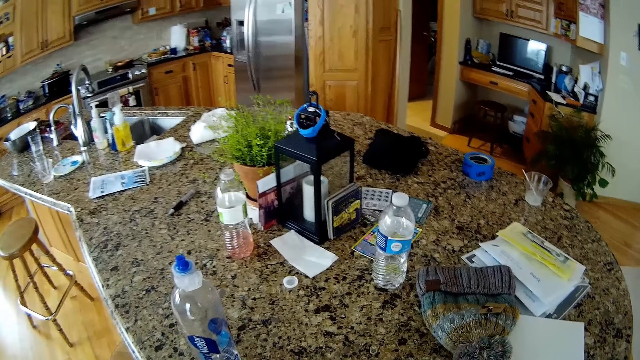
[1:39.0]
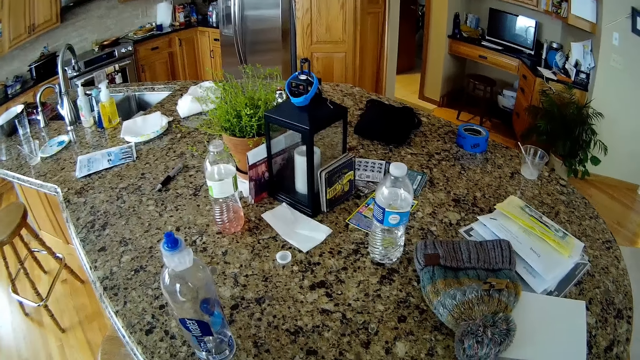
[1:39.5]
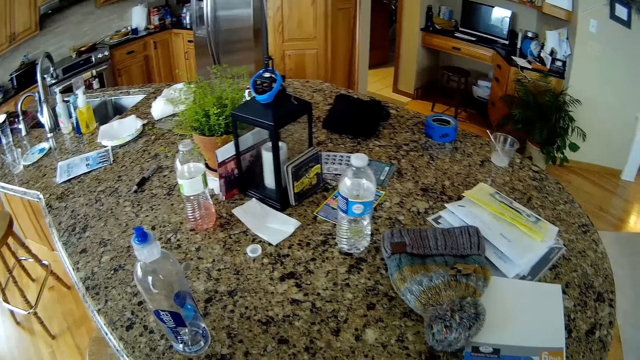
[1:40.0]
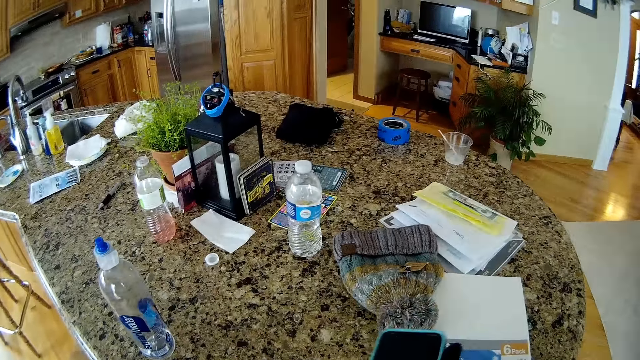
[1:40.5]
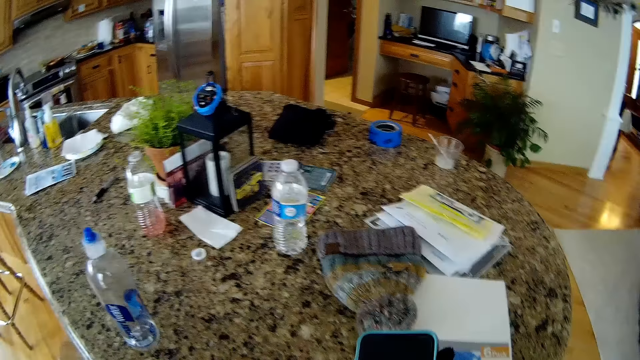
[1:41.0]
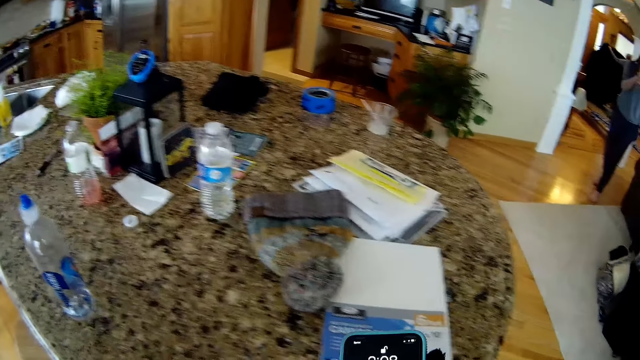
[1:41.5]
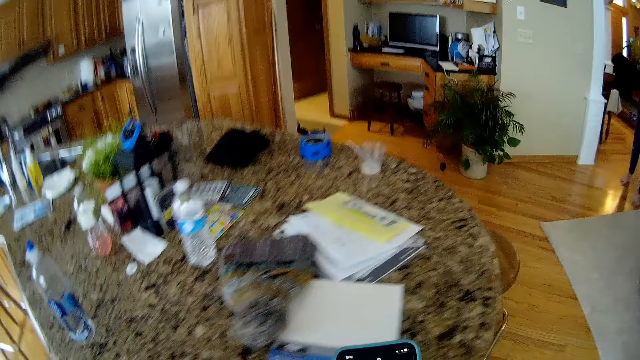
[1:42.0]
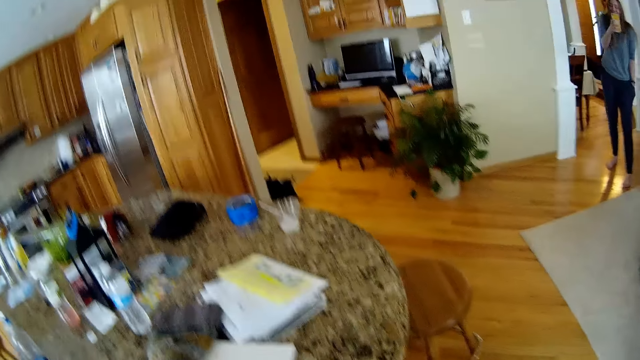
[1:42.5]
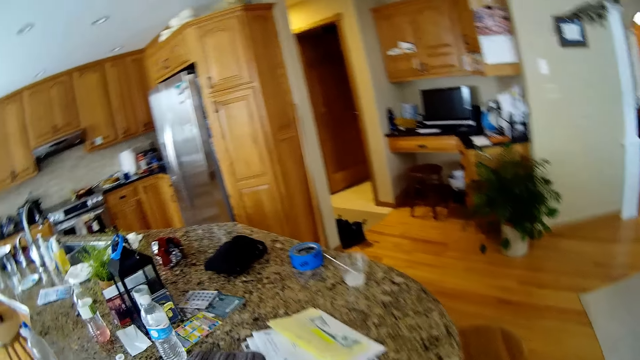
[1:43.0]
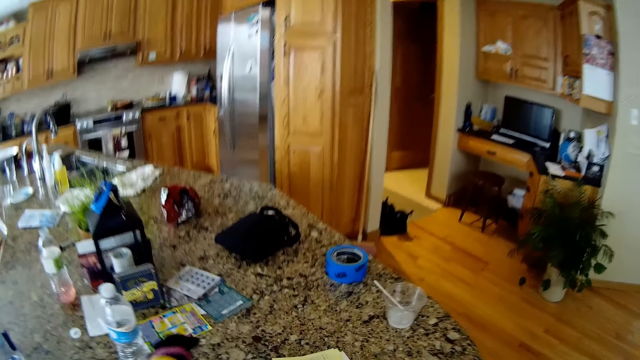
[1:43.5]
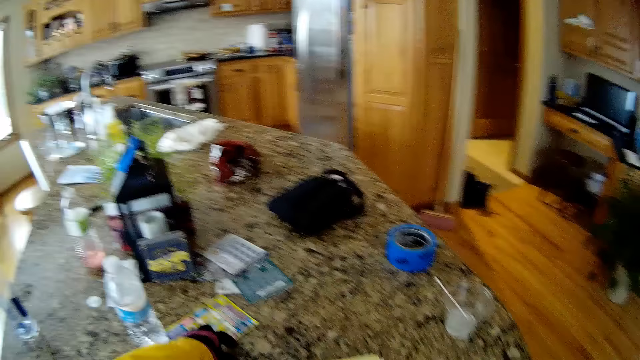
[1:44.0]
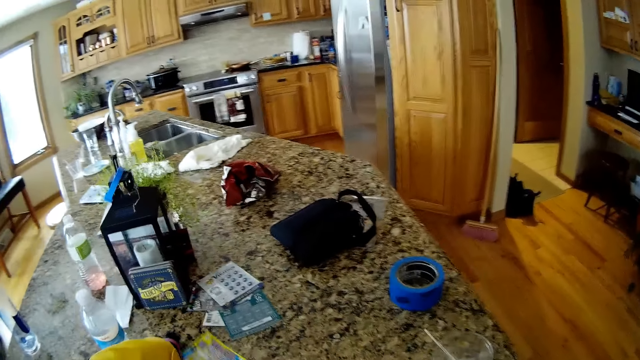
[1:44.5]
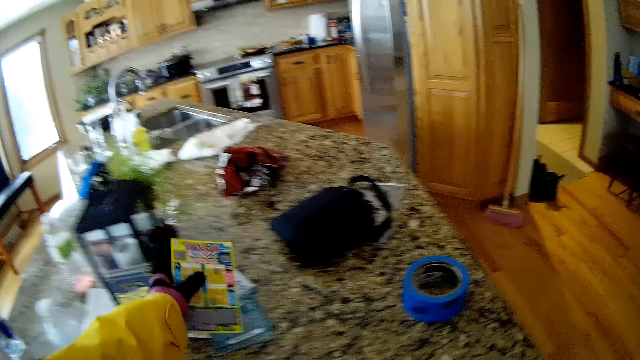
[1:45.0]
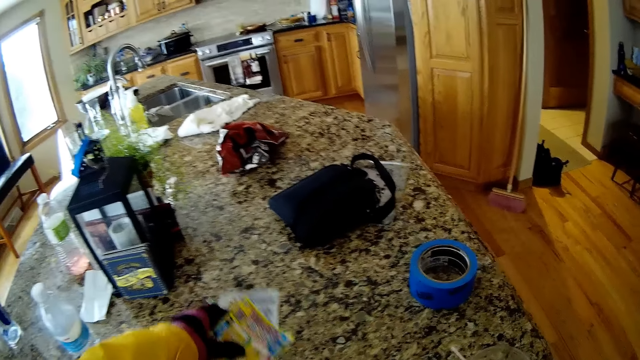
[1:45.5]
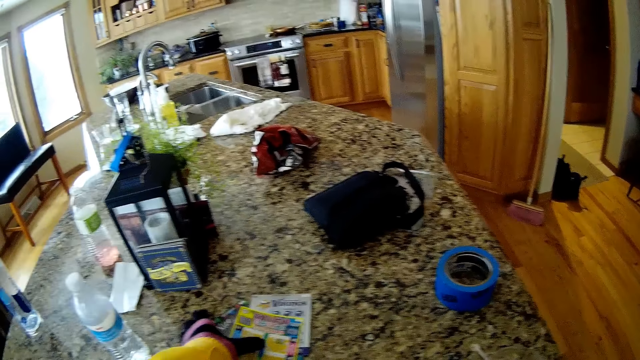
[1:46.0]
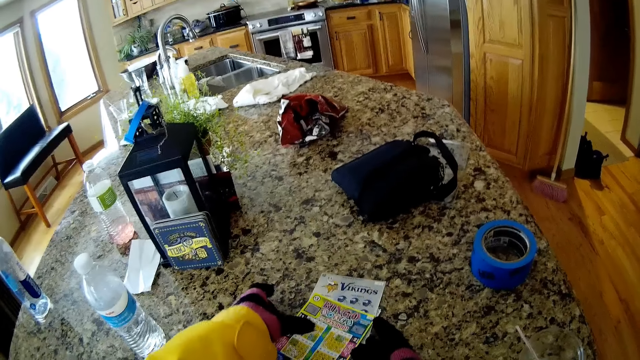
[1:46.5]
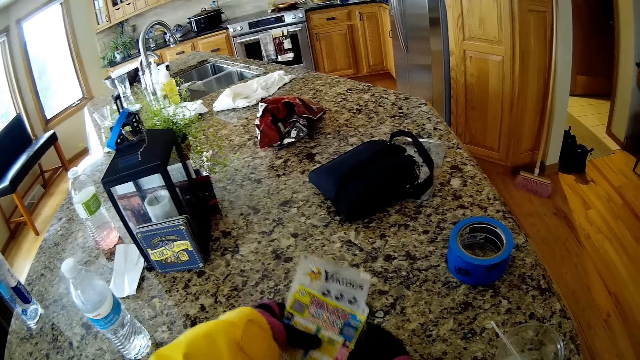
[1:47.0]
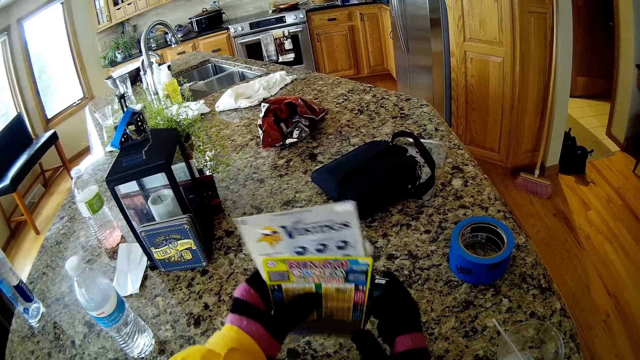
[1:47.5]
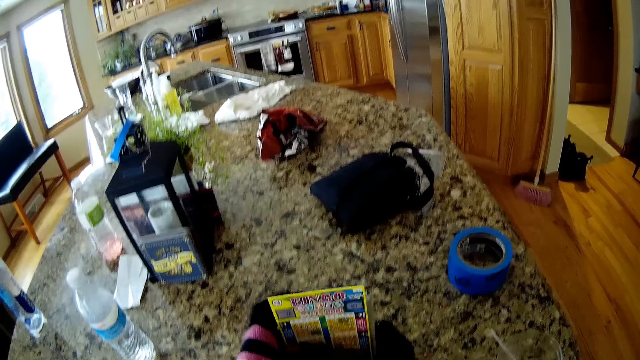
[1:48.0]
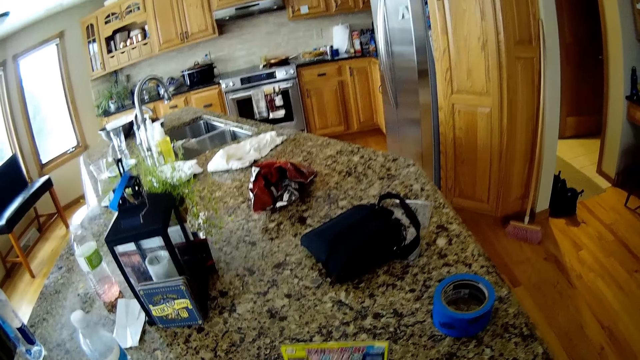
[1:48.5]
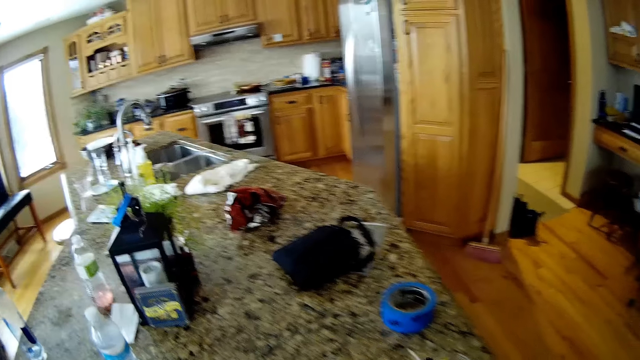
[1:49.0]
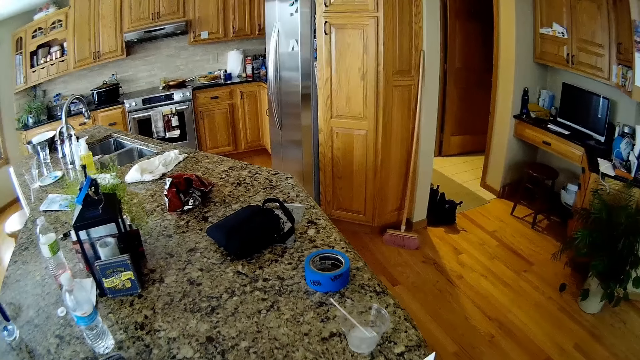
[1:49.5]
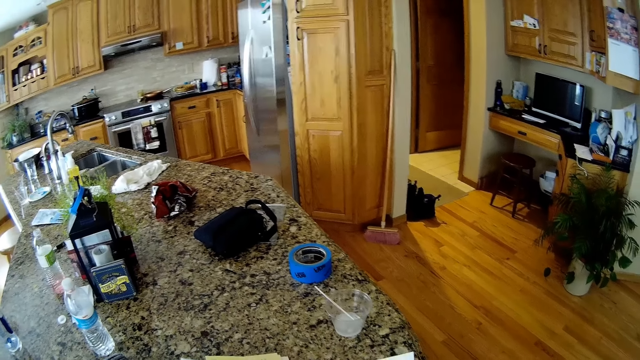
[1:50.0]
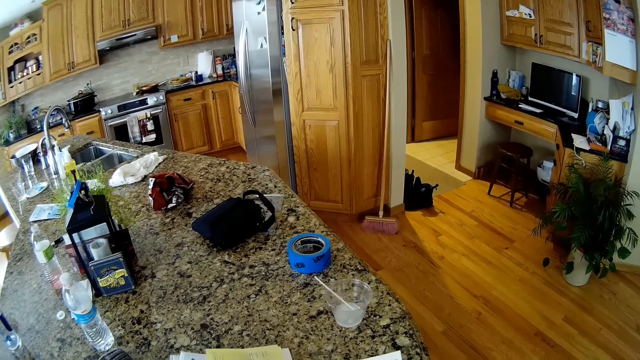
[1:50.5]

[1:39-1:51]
The camera wearer operates a phone with his right hand. He checks the phone. He picks up some cards on the counter.

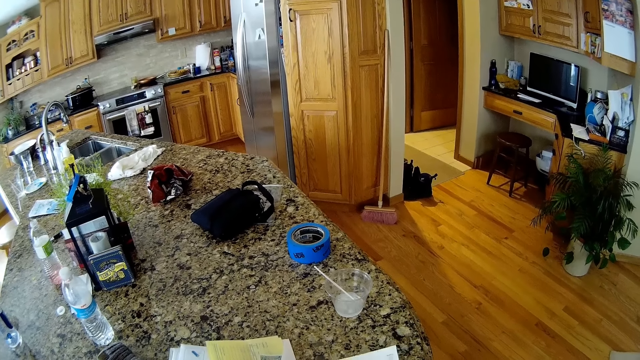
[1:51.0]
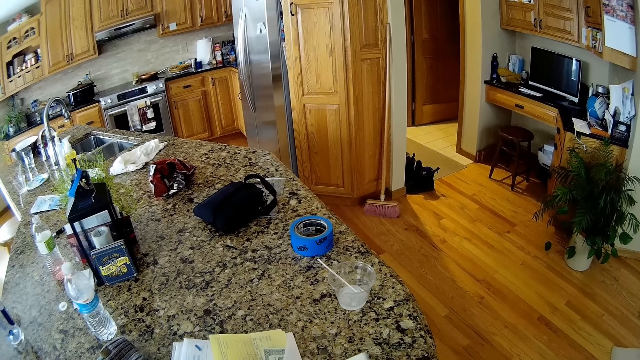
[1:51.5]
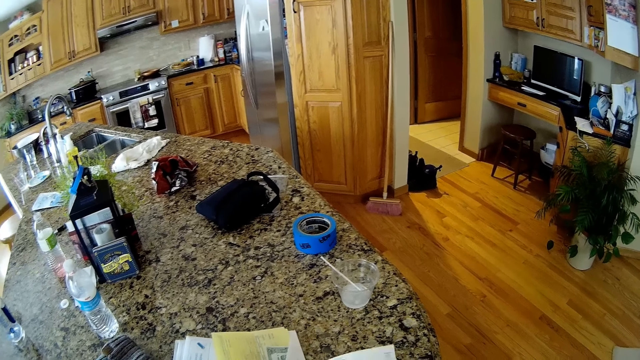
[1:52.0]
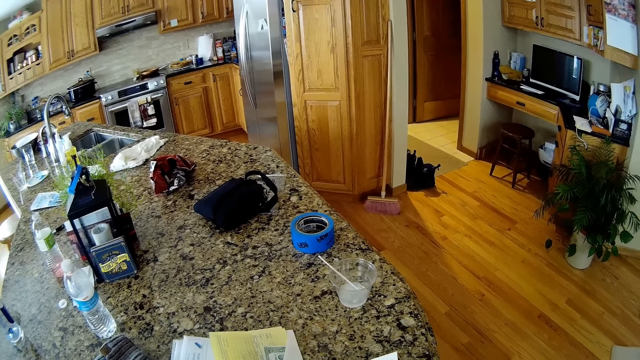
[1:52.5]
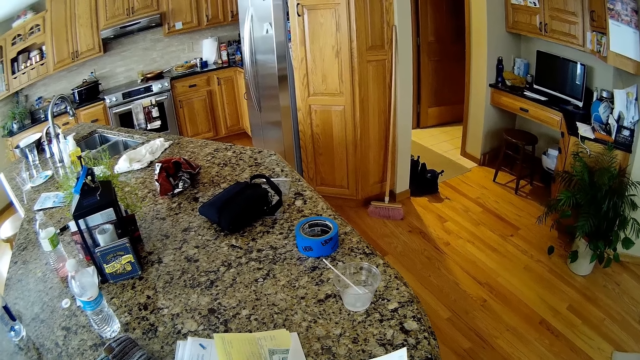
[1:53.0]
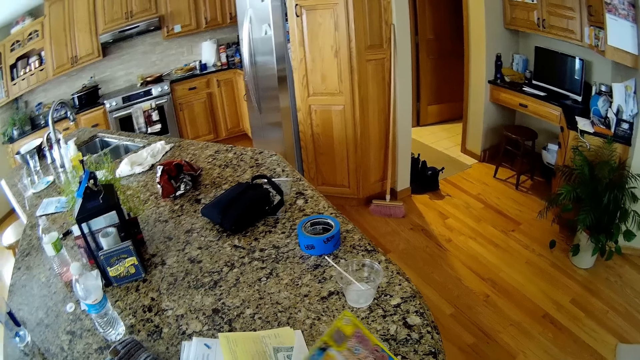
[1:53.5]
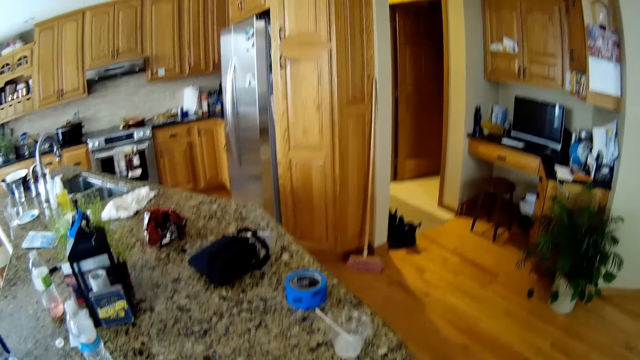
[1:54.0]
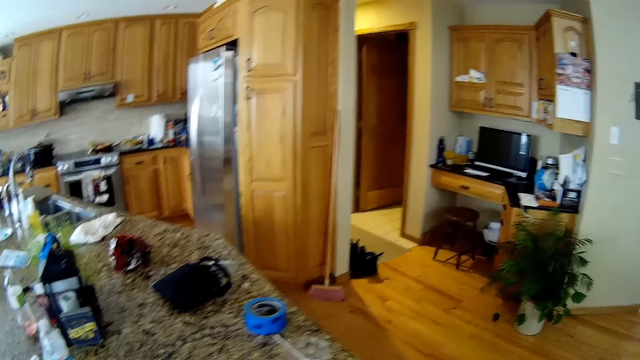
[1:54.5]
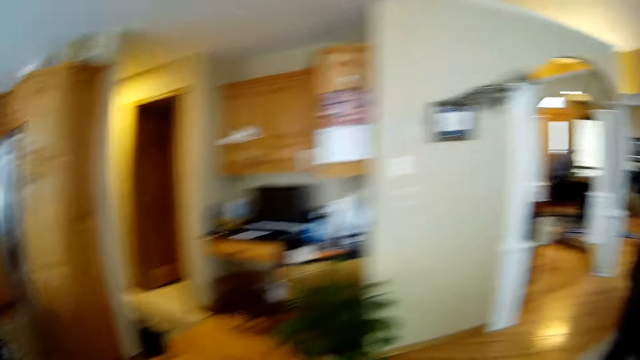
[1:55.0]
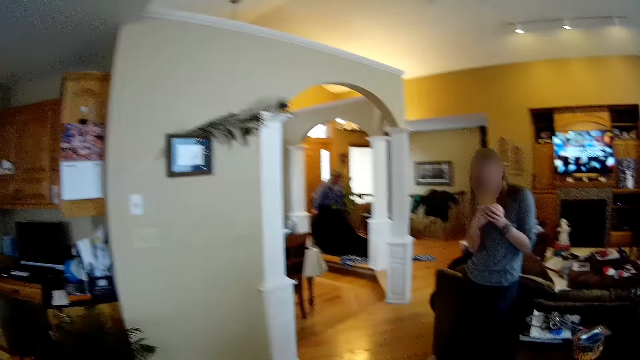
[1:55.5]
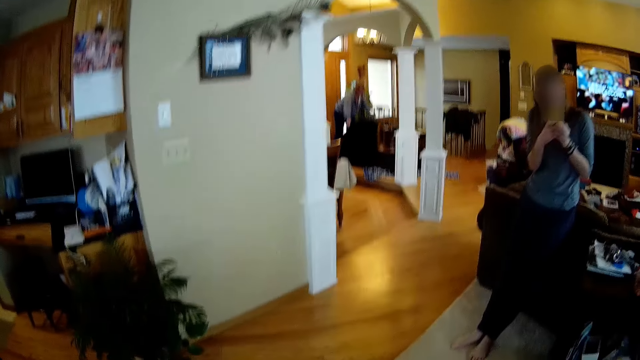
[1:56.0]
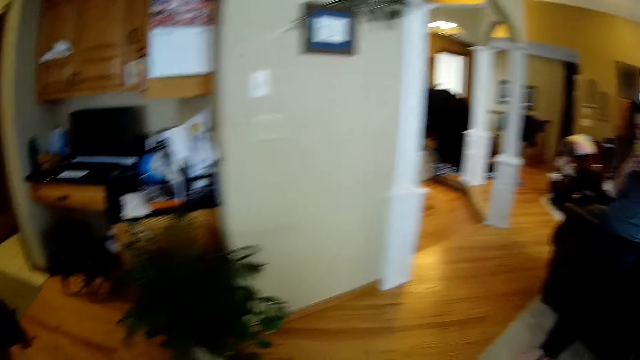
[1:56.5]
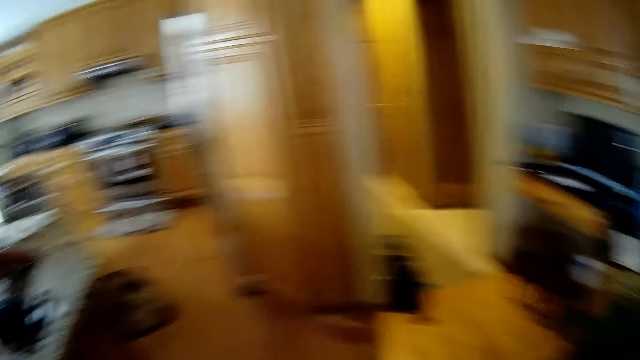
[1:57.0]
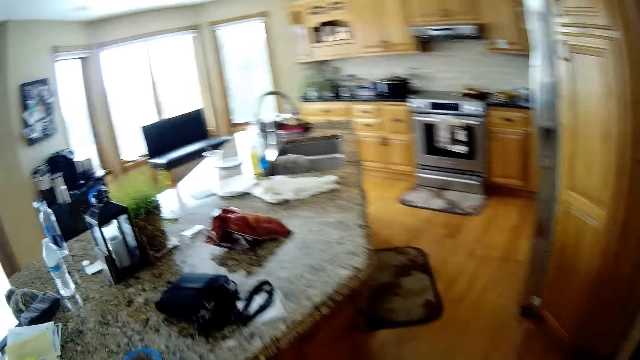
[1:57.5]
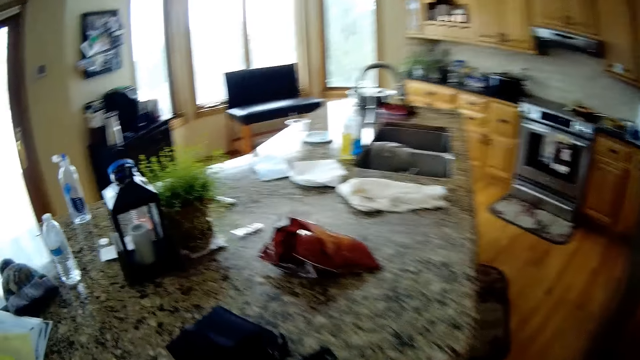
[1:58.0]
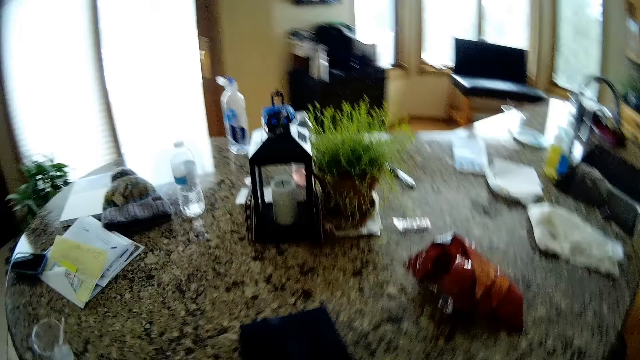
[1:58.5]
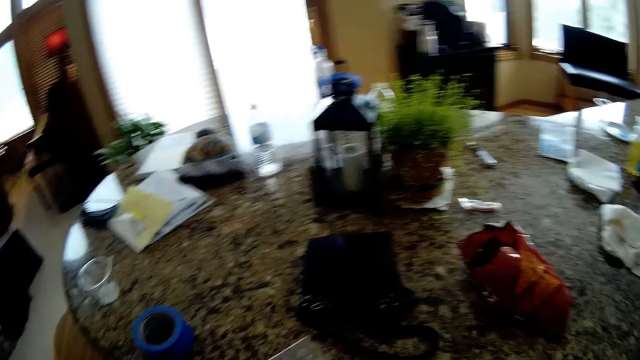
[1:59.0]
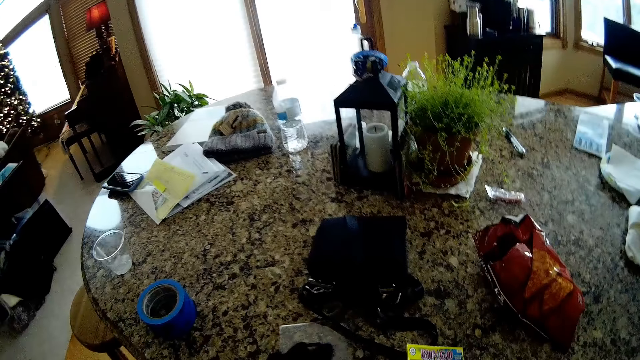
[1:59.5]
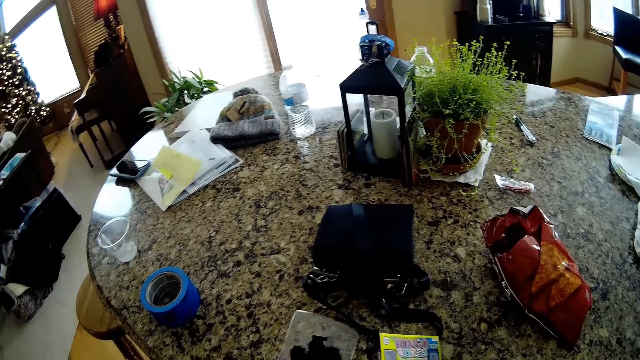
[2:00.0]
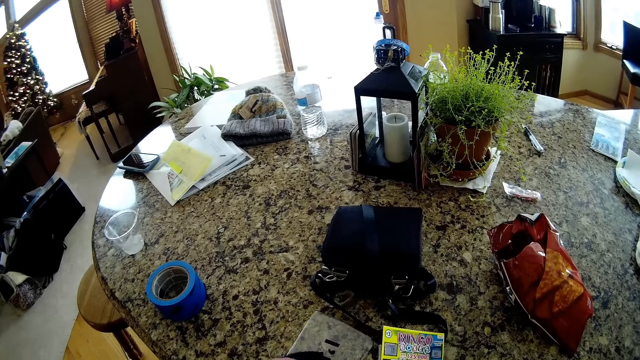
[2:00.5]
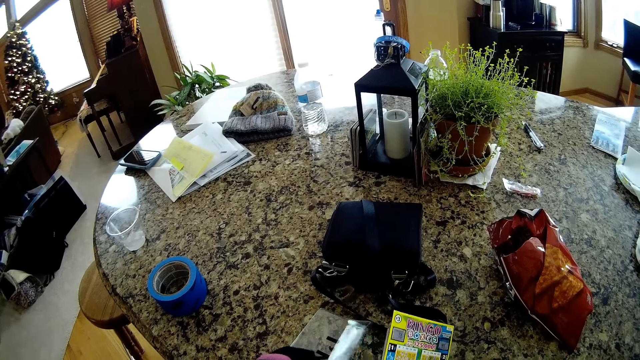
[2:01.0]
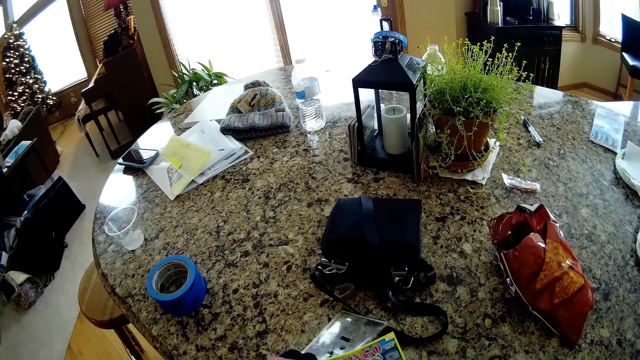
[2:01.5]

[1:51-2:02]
The camera wearer walks around. A woman flaps a cloth. Another woman operates her phone. The camera wearer moves a bag on the counter. She opens a pack with her left hand.
